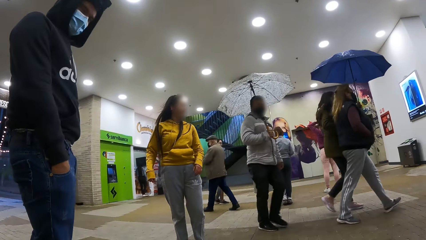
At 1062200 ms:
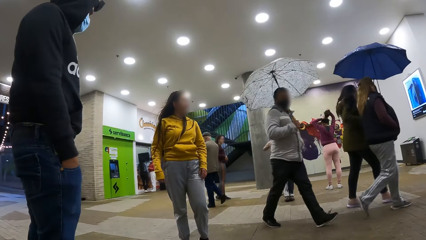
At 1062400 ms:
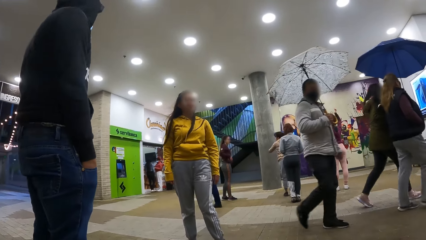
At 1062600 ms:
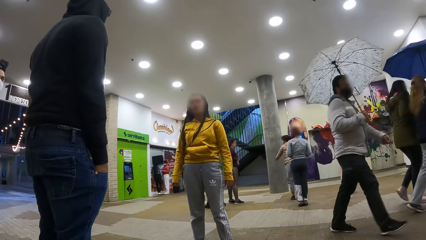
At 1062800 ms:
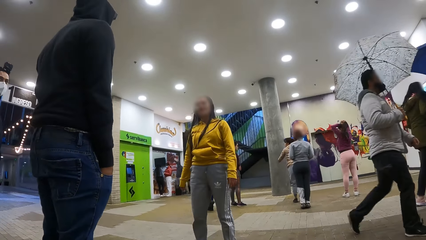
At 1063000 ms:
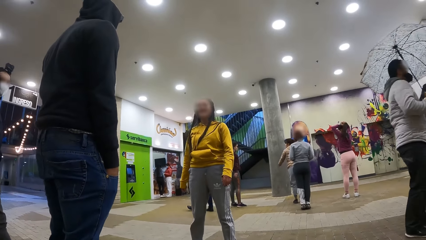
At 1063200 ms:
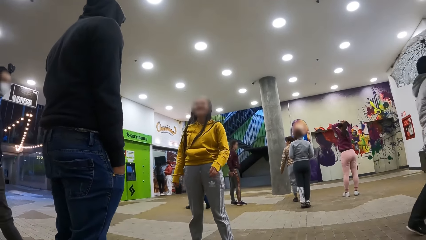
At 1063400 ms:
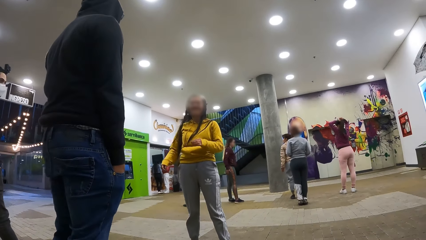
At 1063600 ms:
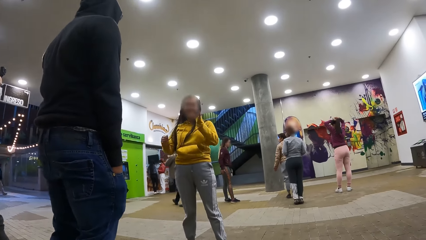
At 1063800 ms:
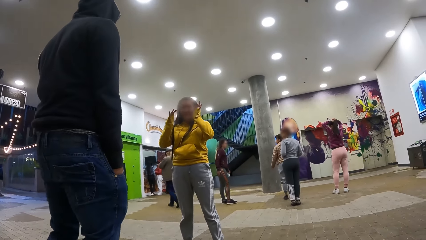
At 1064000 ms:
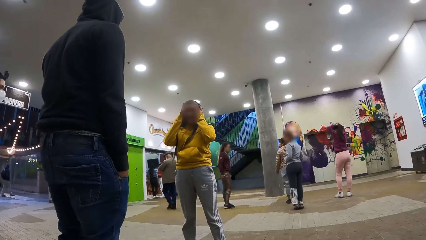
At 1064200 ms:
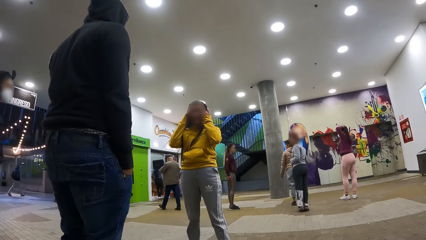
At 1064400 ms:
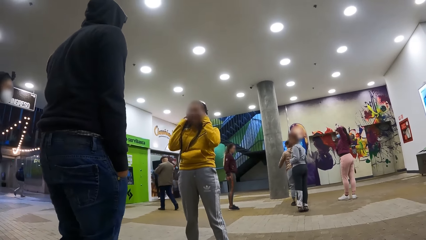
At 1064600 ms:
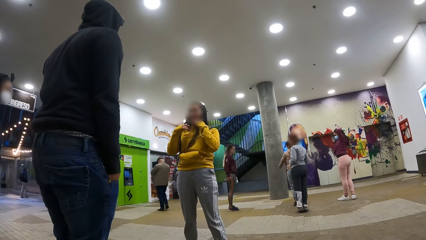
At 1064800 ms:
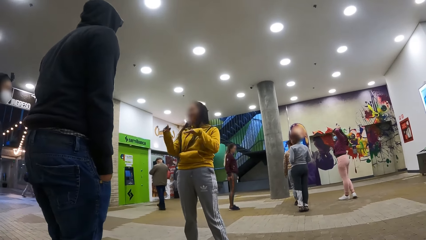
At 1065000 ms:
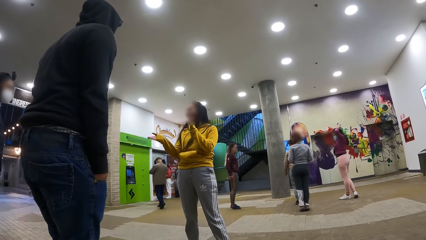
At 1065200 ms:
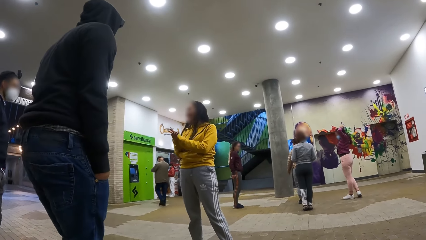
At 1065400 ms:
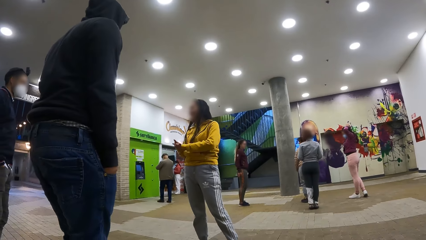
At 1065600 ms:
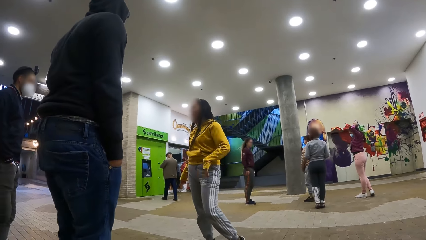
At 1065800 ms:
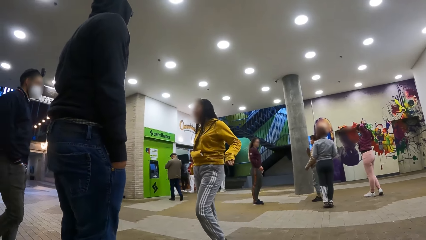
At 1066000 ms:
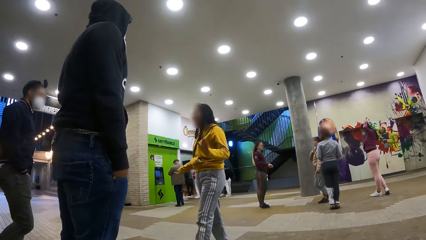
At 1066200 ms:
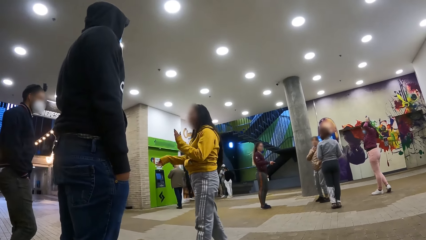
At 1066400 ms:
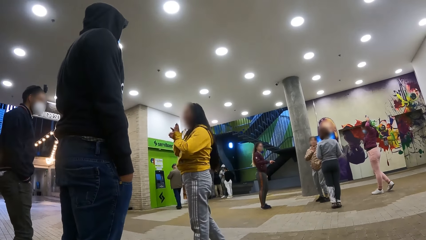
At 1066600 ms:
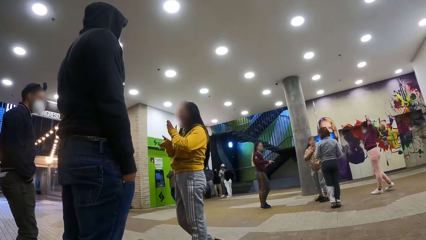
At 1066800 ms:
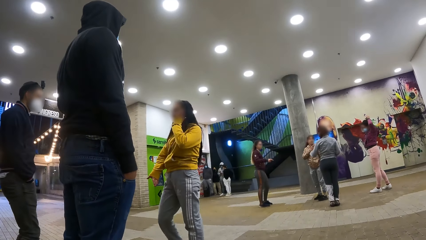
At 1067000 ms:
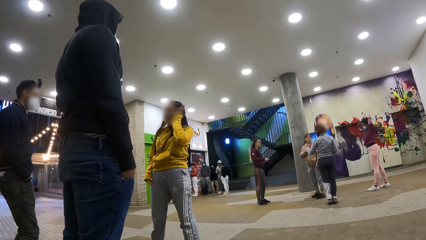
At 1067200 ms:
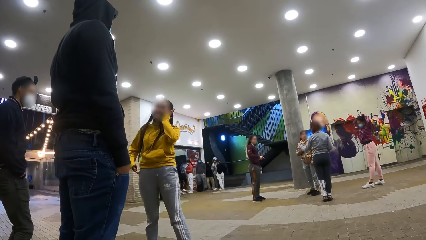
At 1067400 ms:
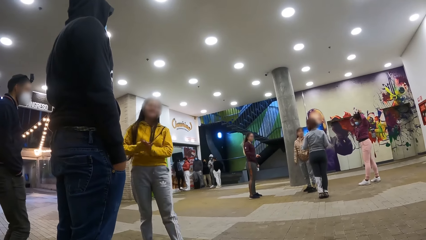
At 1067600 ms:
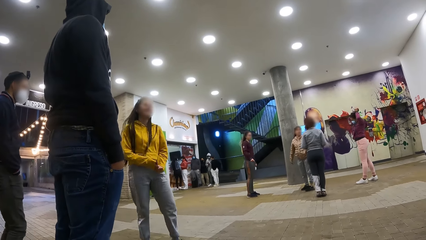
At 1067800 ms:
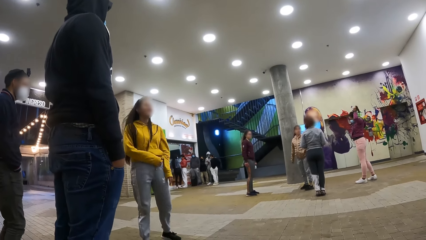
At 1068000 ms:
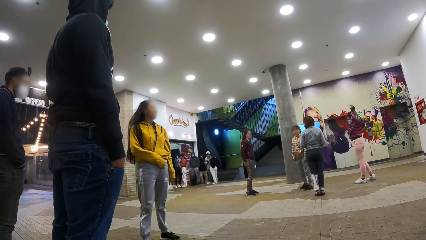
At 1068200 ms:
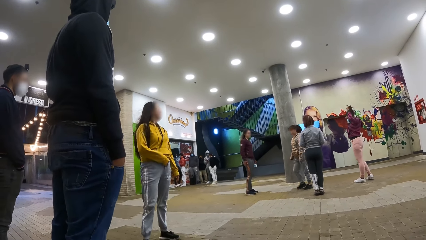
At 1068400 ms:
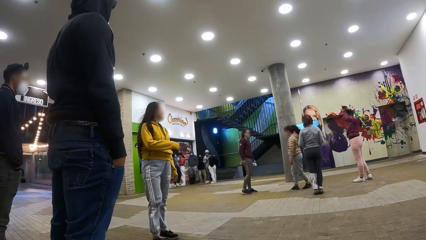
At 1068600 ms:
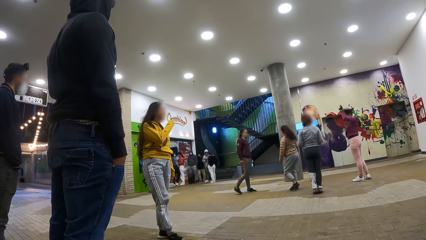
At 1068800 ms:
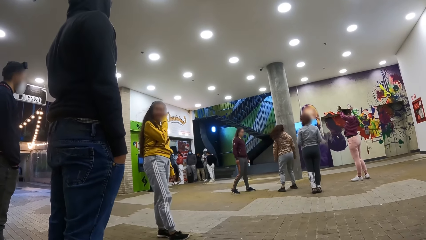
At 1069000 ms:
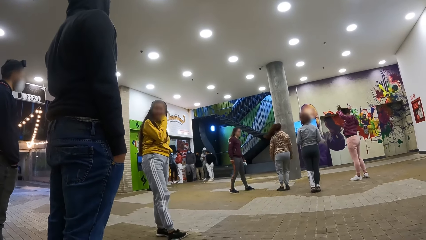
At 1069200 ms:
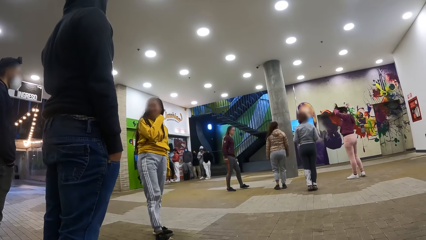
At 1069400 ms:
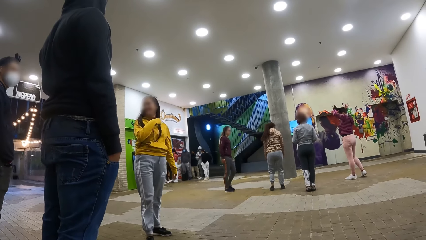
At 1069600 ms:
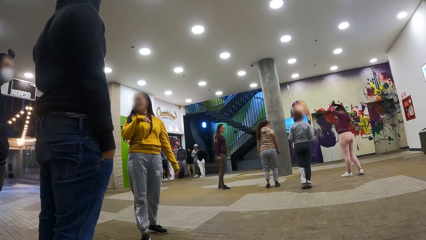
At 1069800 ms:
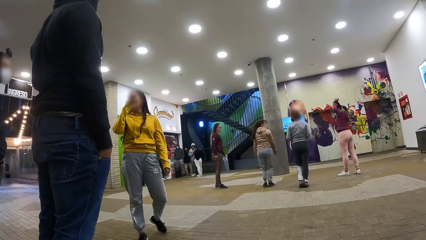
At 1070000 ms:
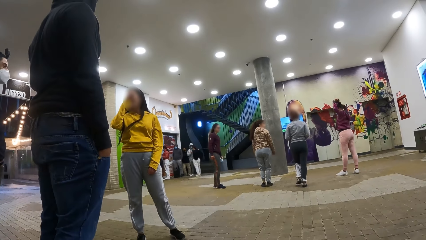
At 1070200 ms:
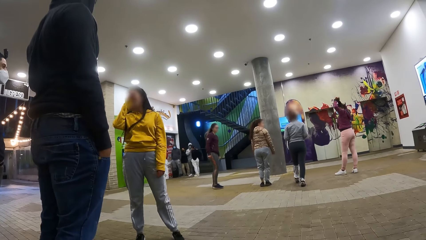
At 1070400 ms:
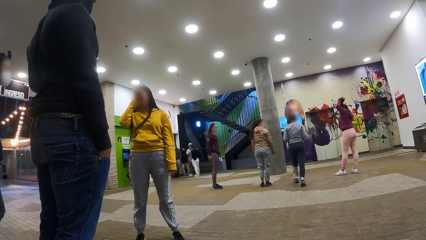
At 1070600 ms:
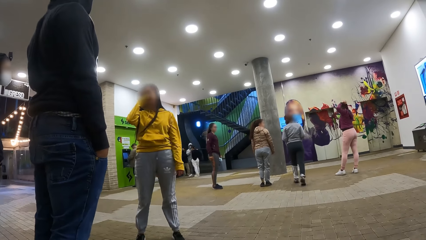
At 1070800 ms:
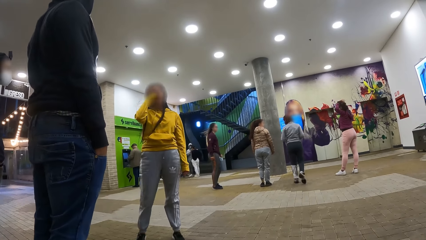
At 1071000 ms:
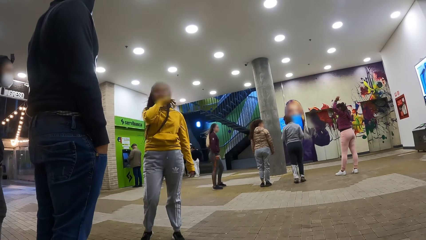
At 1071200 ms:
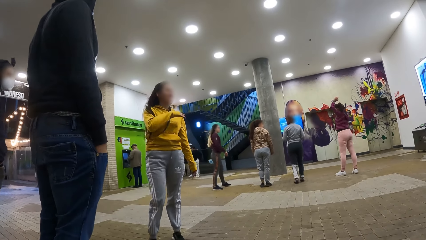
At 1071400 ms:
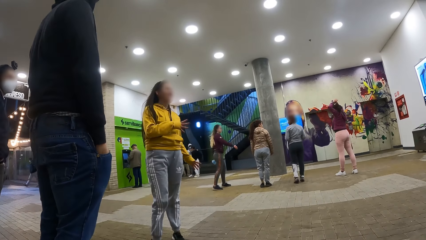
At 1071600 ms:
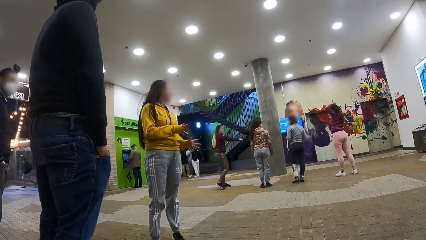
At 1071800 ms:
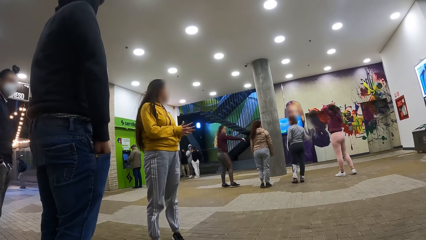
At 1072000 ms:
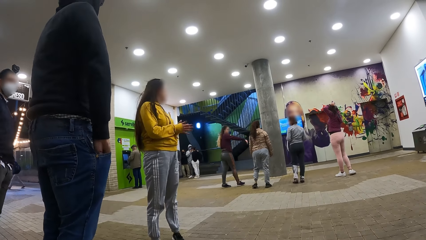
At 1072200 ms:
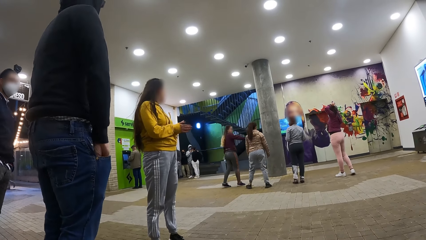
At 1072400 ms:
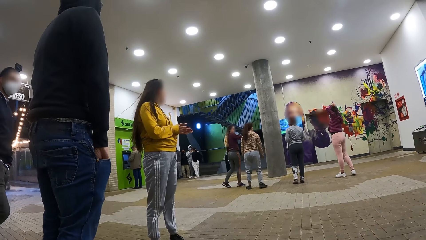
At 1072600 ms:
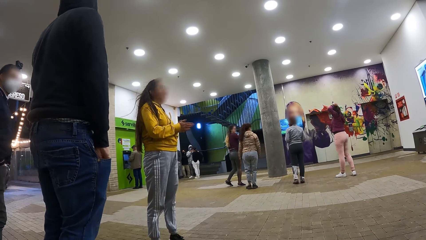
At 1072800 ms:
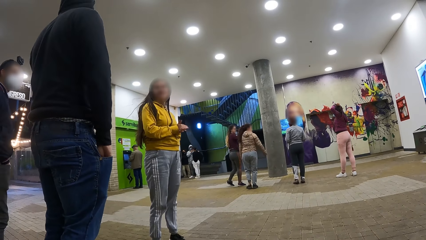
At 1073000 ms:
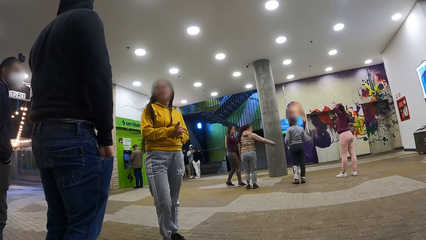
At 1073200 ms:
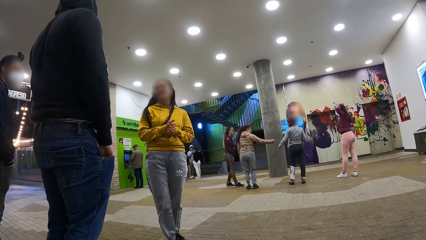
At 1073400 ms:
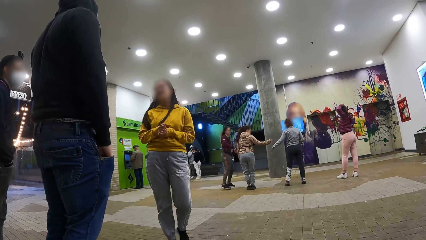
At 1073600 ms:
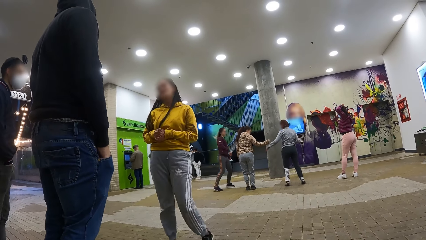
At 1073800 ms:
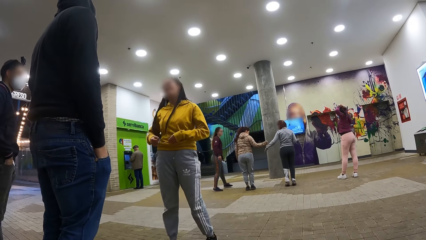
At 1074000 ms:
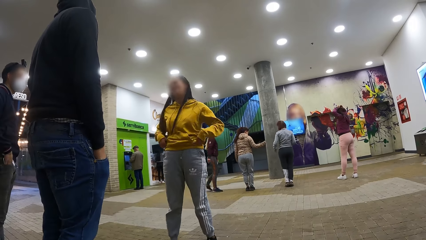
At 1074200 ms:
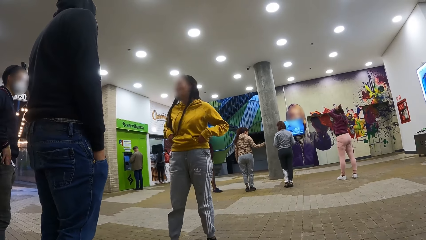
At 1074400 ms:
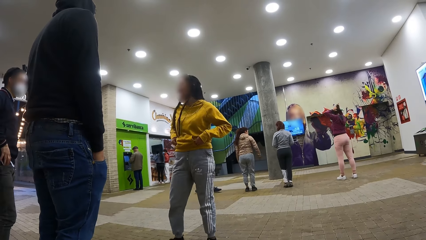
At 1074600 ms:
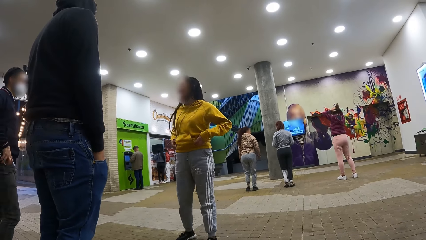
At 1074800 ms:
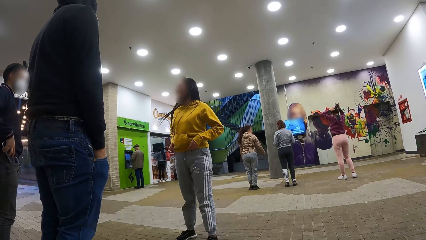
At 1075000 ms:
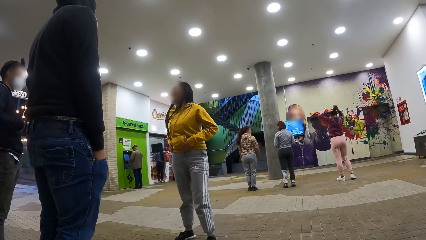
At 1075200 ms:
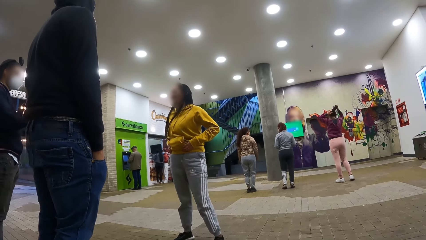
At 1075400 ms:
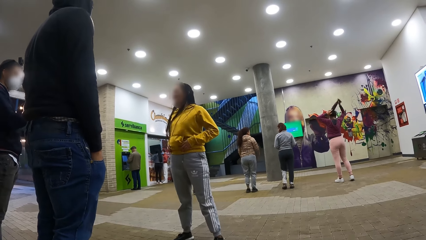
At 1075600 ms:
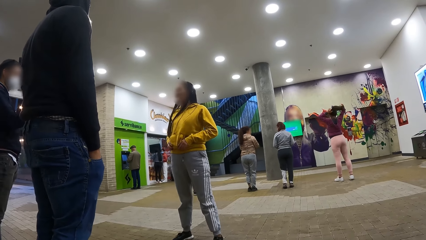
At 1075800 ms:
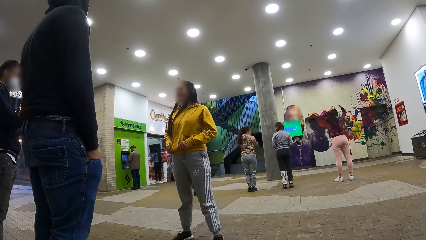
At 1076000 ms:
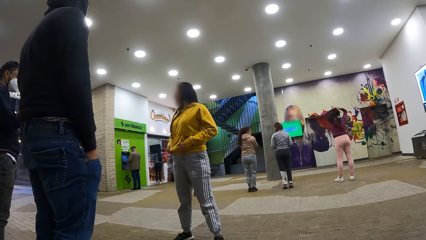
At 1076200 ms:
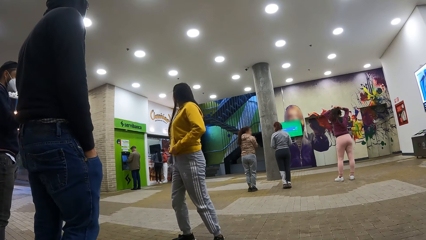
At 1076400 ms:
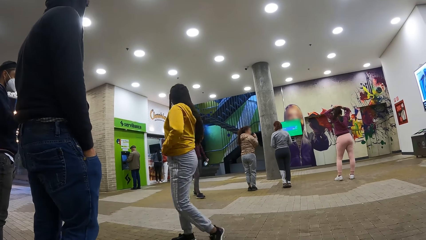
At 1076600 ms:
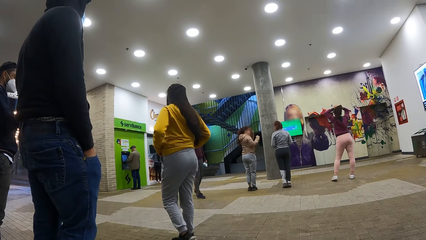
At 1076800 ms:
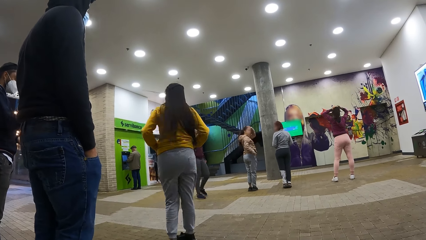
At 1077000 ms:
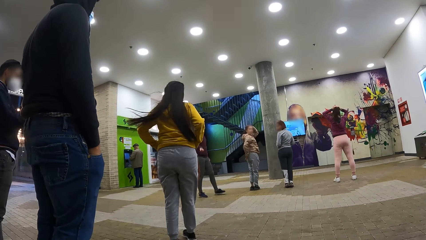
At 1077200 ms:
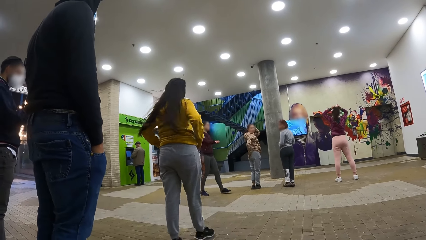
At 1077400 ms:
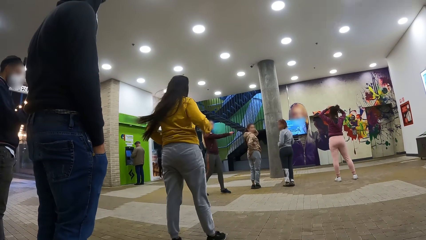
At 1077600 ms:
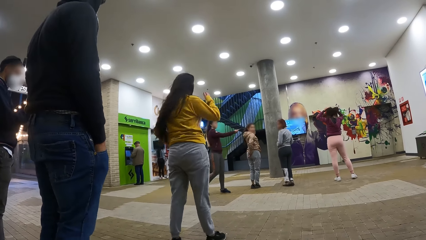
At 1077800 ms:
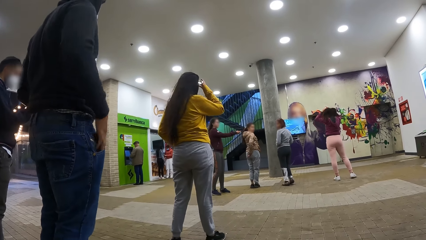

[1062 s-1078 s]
A person dialogues with another person. The camera wearer stares at the dance crew. They look around.
